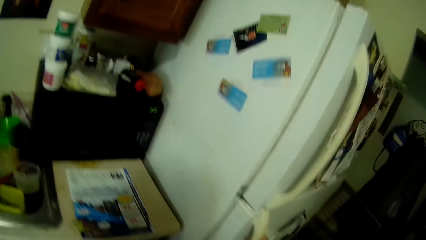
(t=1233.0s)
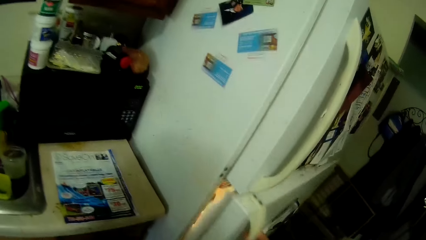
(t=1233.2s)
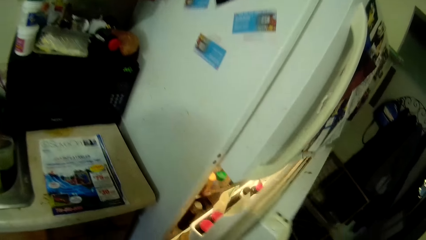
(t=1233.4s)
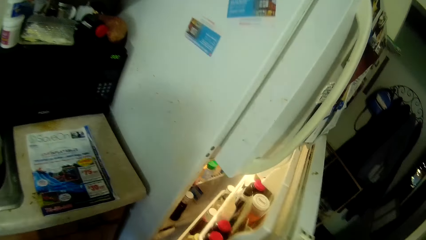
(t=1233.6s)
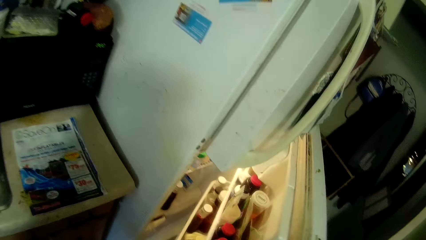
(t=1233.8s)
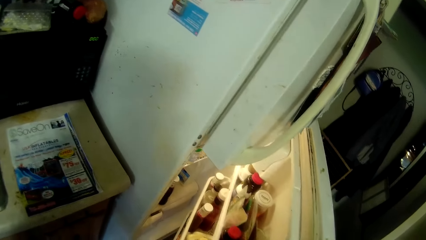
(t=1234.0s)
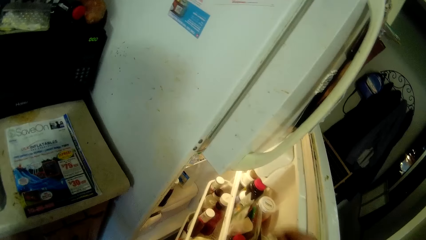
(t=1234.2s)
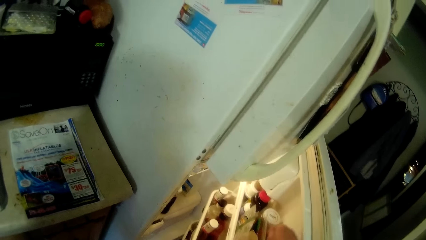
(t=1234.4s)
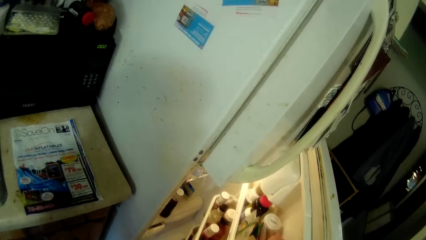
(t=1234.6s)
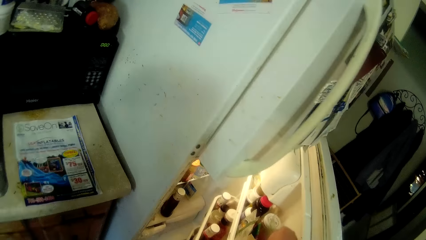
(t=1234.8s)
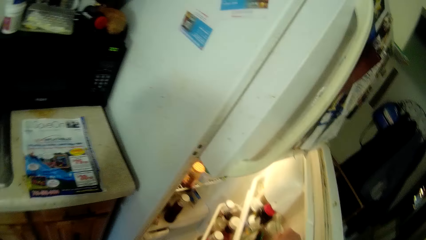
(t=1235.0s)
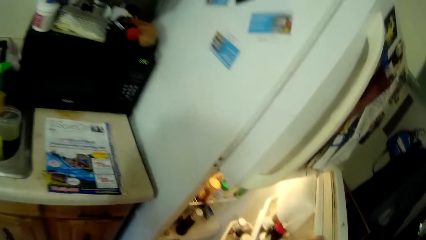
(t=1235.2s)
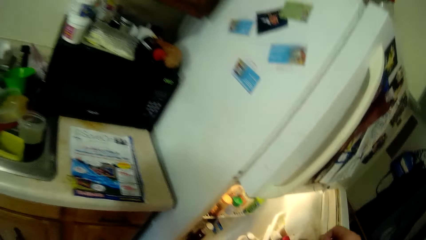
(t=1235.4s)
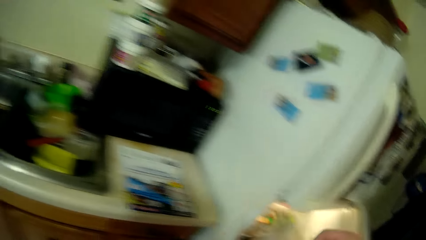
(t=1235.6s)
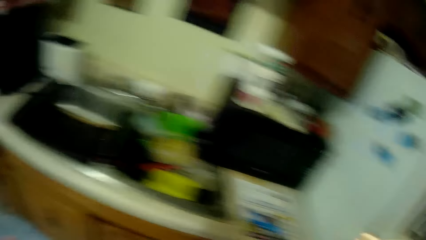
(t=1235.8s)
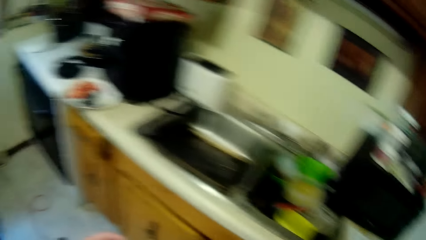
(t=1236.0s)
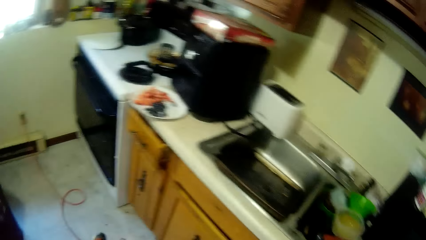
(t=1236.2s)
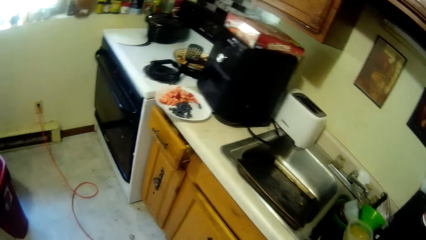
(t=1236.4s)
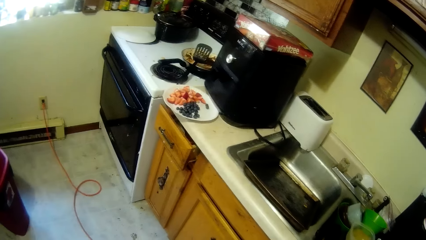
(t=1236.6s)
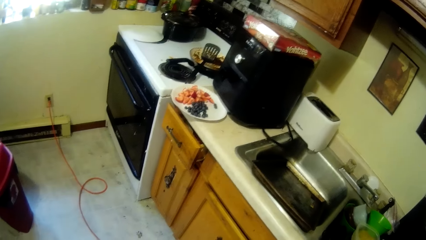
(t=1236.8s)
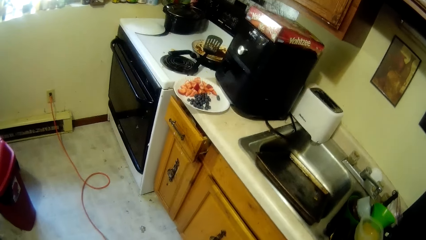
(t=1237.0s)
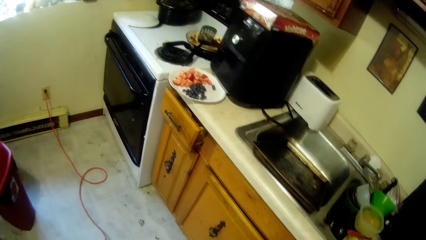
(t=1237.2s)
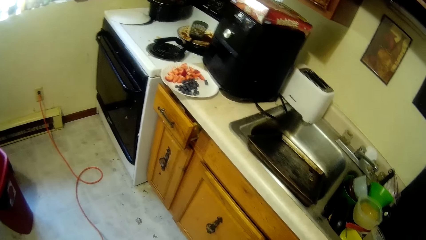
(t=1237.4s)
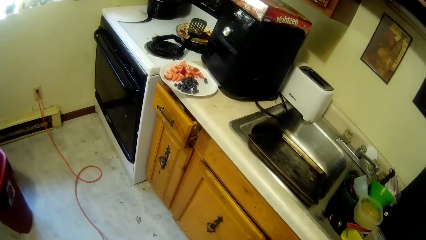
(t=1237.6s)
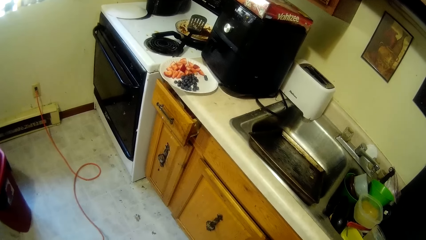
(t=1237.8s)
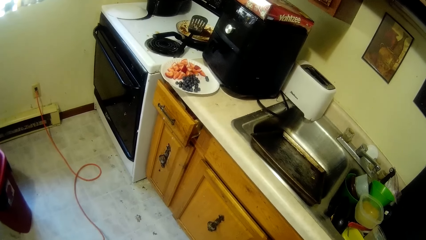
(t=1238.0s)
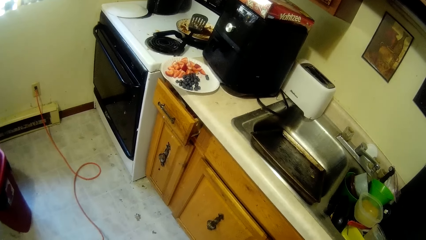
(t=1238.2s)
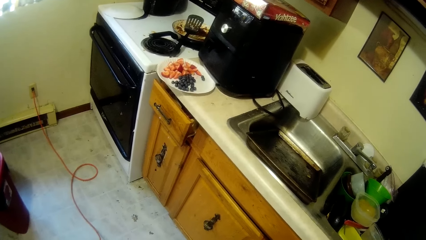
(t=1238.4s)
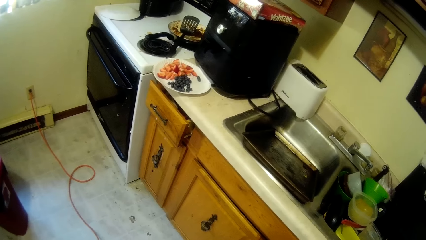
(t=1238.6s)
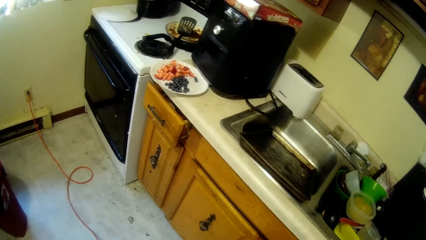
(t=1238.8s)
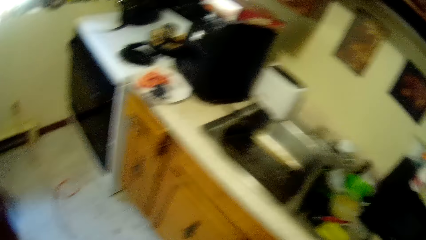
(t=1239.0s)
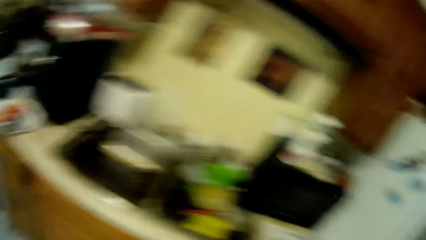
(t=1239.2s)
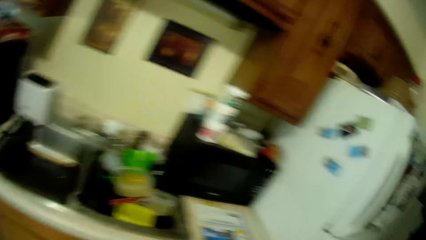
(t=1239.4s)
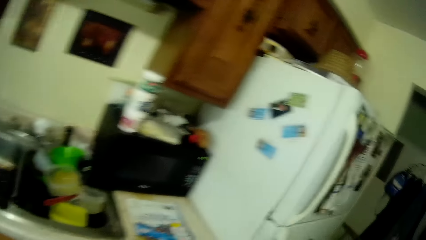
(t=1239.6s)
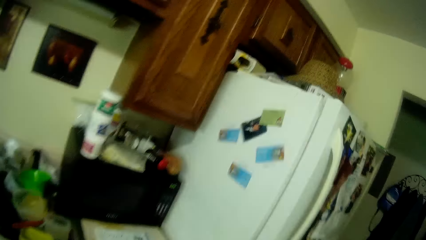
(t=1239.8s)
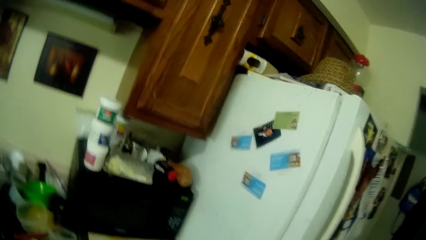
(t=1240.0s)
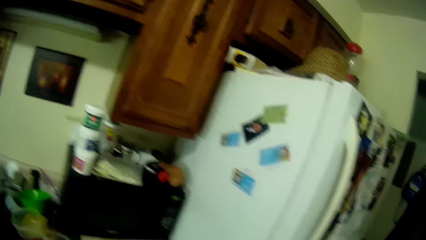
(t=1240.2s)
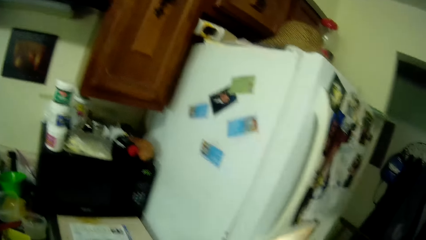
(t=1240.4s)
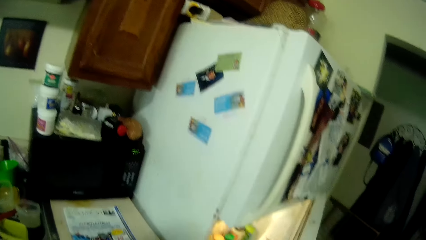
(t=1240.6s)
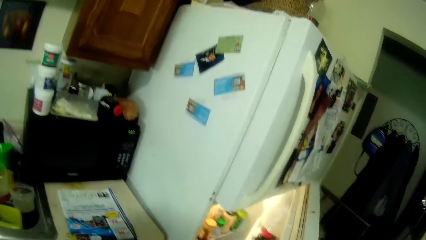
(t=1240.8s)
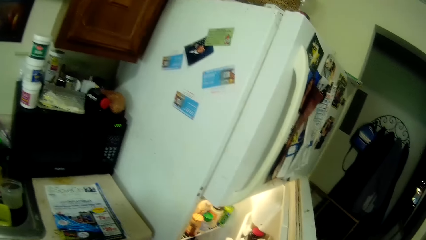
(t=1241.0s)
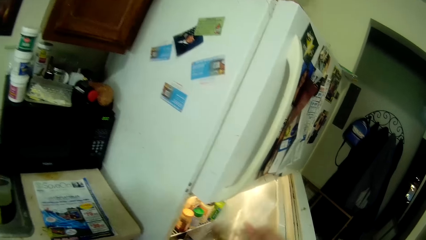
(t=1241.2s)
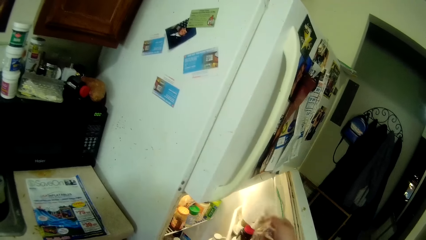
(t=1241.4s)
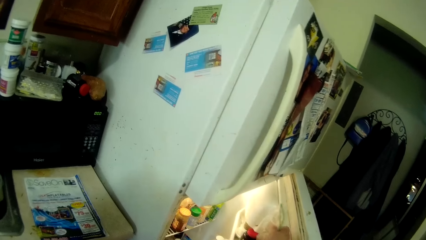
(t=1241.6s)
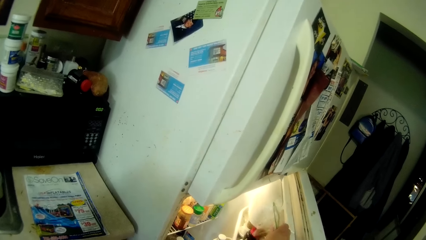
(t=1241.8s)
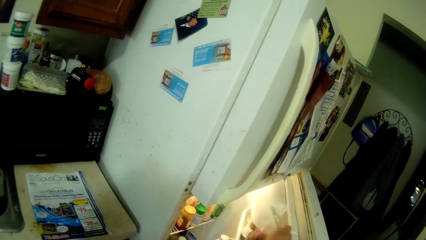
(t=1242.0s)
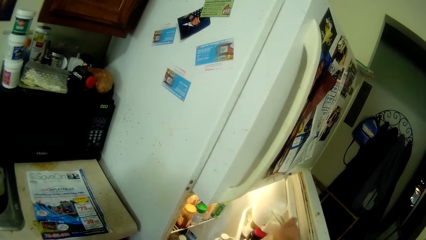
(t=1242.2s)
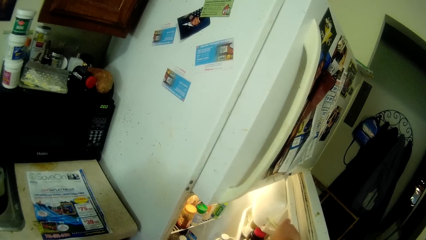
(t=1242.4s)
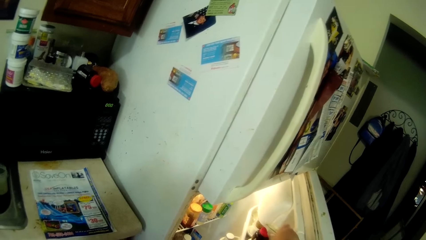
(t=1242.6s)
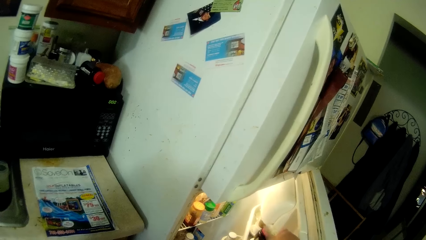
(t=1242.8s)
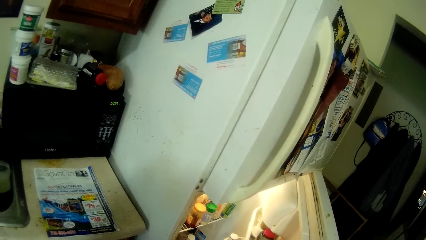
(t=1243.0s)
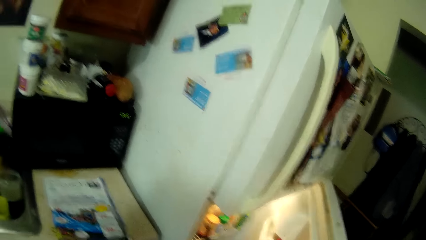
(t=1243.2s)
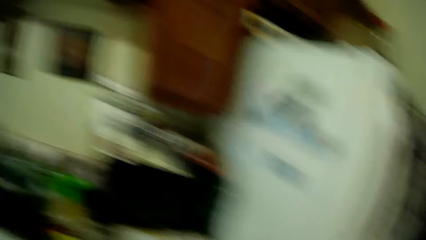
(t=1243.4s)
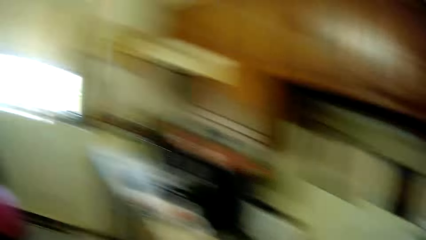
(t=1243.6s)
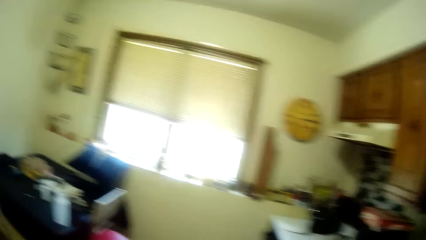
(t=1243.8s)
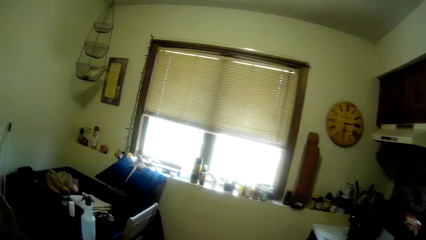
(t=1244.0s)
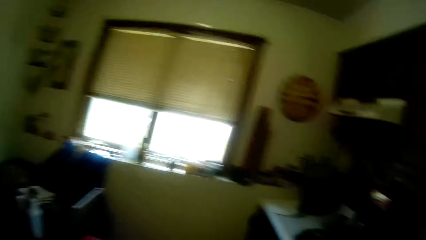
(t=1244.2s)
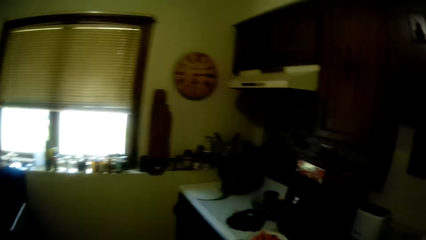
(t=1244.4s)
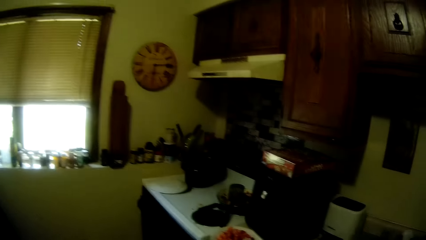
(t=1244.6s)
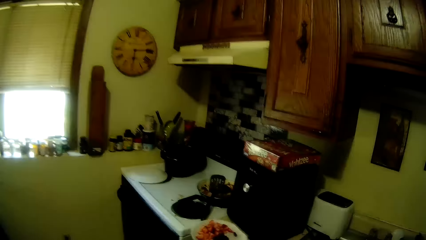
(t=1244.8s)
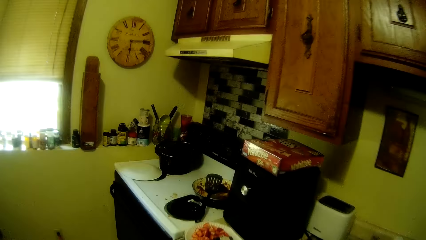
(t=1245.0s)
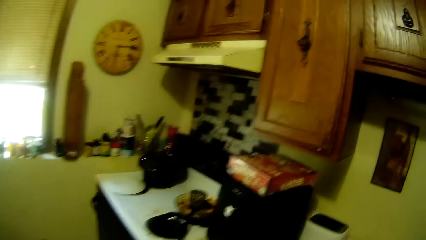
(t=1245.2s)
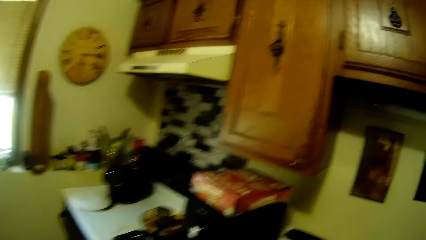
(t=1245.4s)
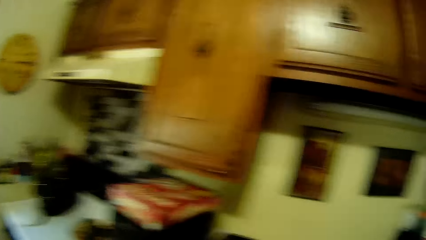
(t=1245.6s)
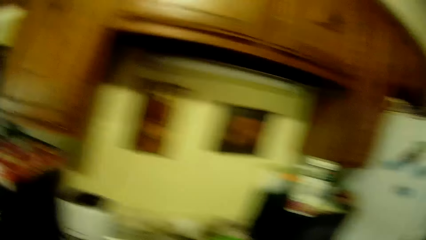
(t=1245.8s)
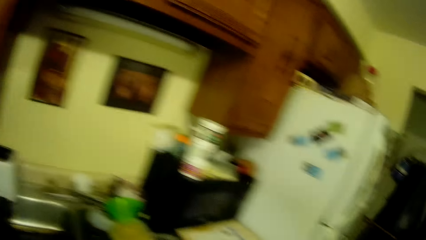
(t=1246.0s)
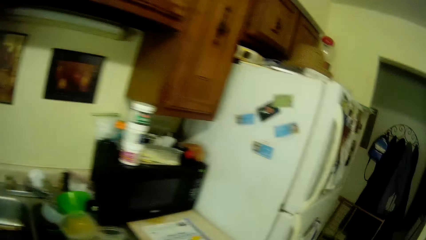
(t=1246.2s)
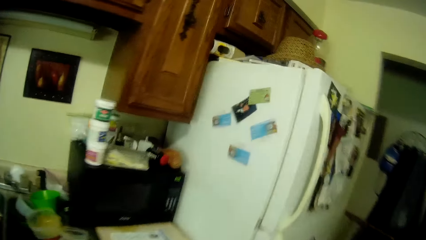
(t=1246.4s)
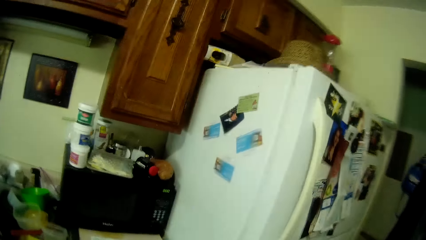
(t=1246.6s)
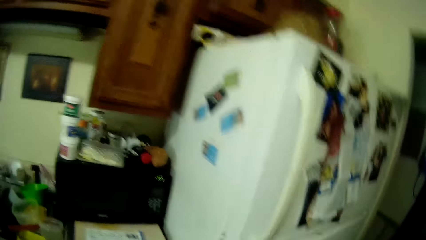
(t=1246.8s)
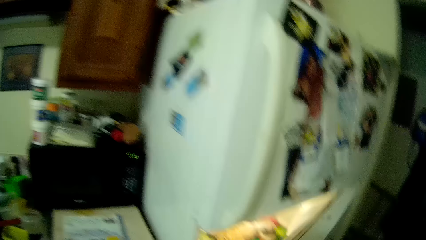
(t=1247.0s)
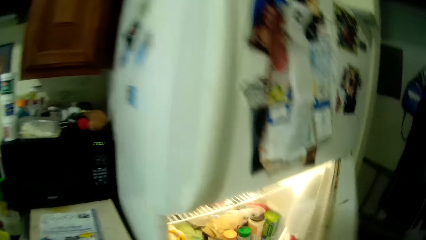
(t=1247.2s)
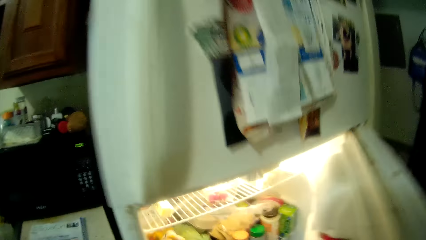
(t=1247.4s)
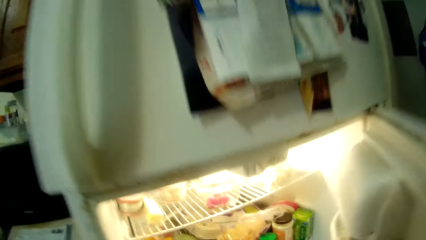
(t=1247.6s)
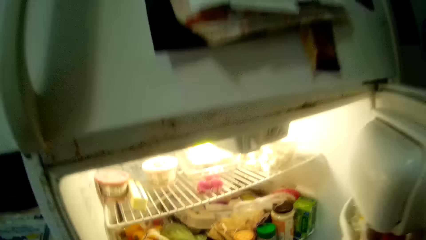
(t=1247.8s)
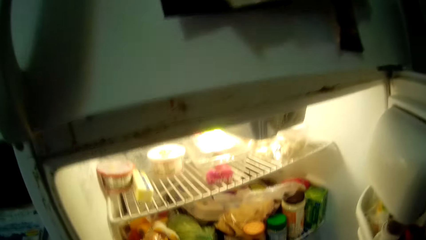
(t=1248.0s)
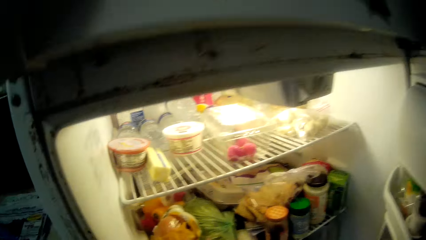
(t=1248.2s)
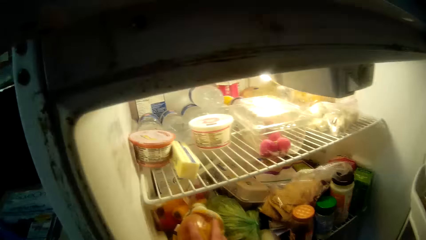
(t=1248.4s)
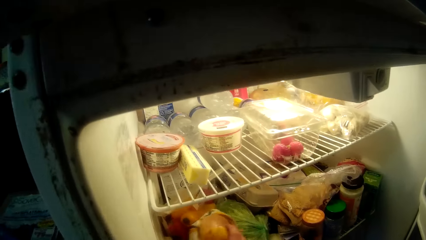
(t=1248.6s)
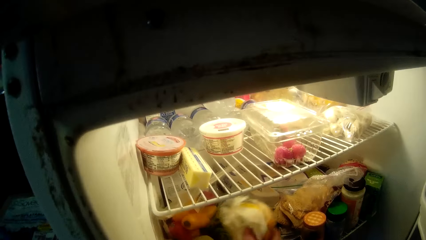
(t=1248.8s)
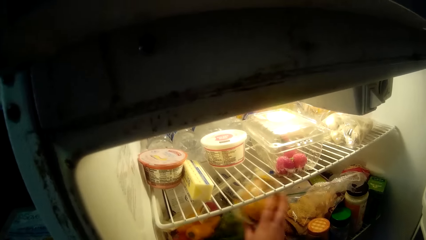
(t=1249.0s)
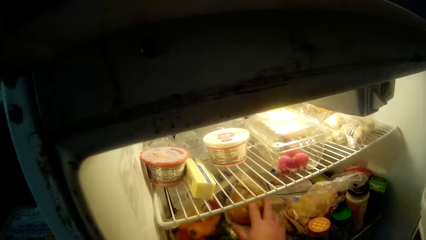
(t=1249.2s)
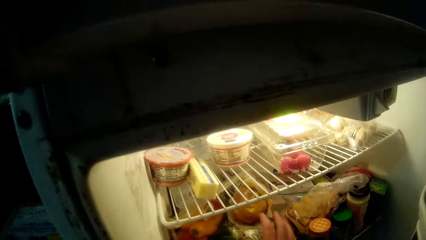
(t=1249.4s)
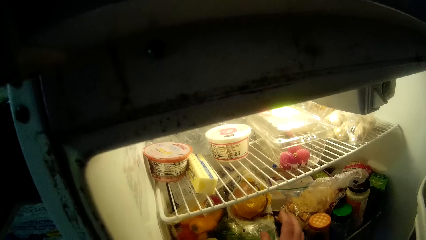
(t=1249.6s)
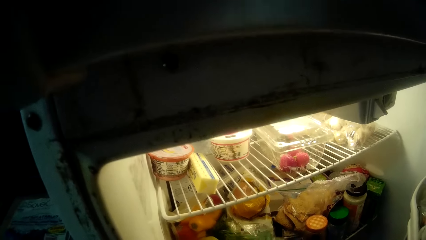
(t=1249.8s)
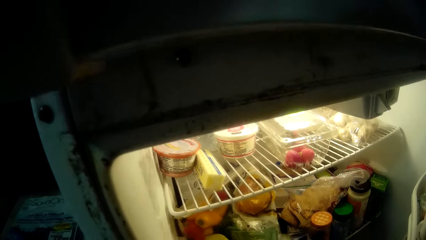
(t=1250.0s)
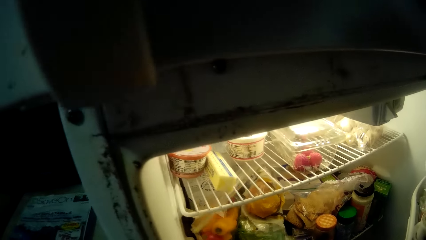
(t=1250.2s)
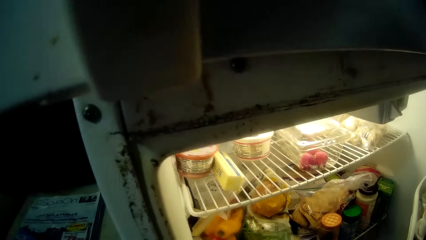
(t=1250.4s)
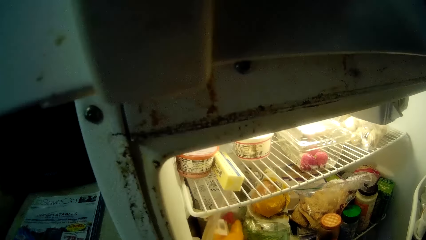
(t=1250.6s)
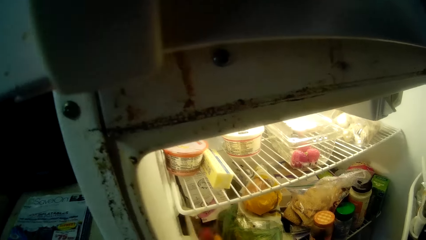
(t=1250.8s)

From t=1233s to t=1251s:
The camera wearer opens a refrigerator. They take a storage bag in the refrigerator. They look at the cooker. They put the storage bag in the refrigerator. They look around the kitchen. They touch a scone in the refrigerator.
